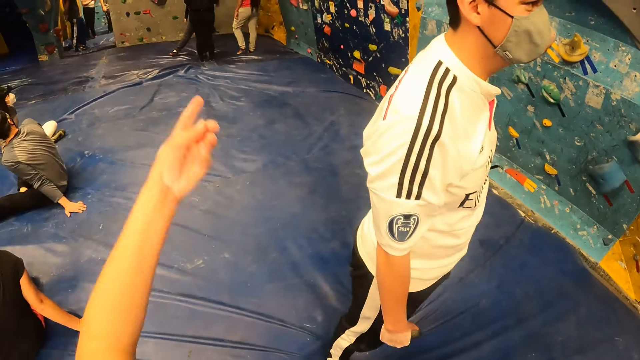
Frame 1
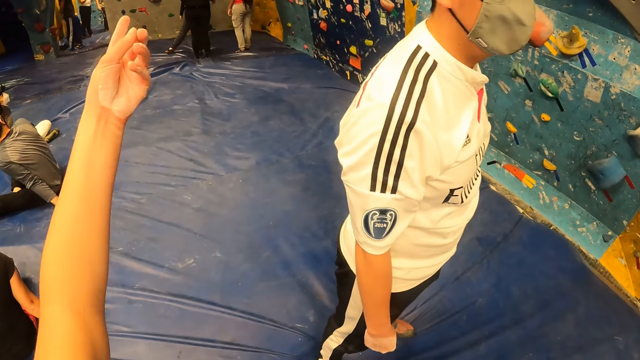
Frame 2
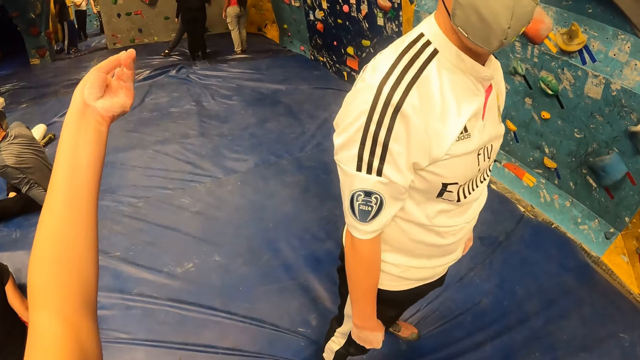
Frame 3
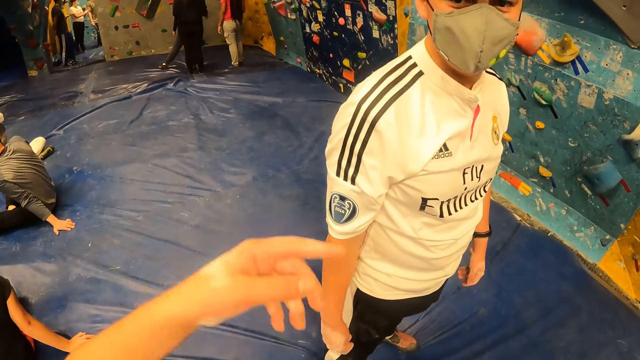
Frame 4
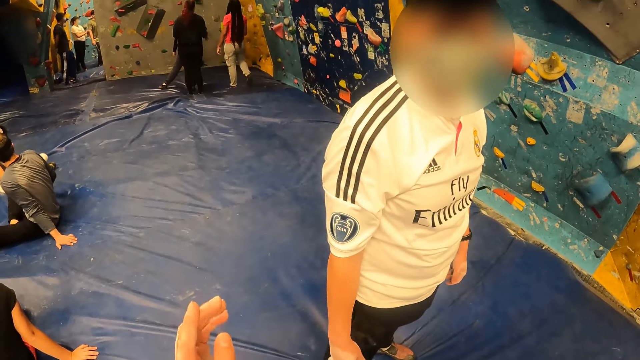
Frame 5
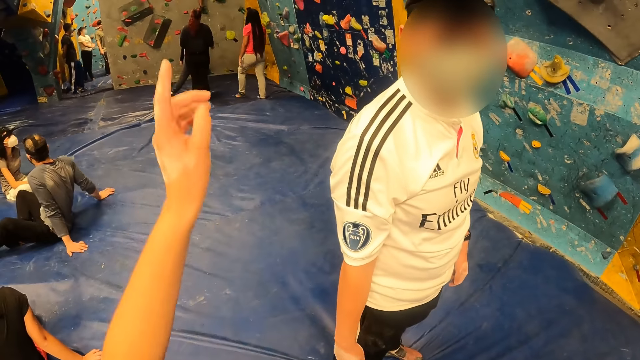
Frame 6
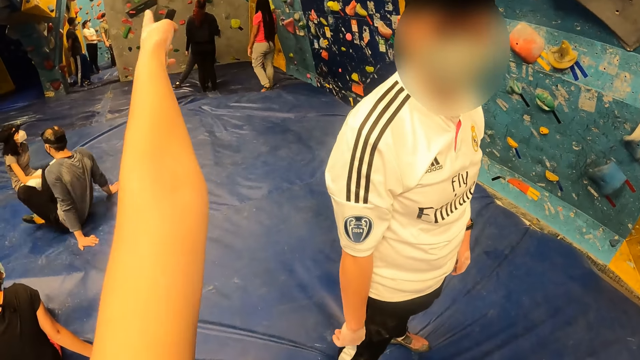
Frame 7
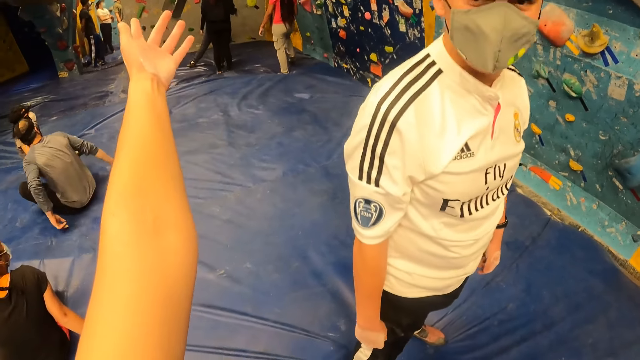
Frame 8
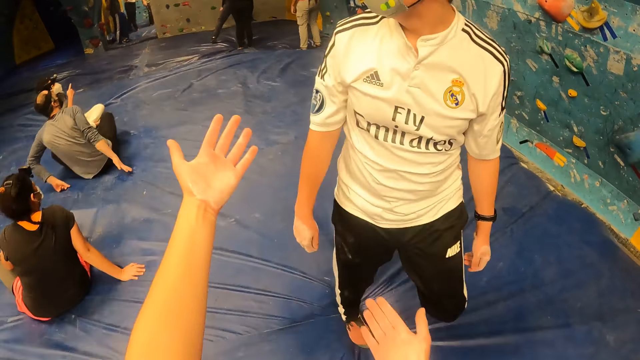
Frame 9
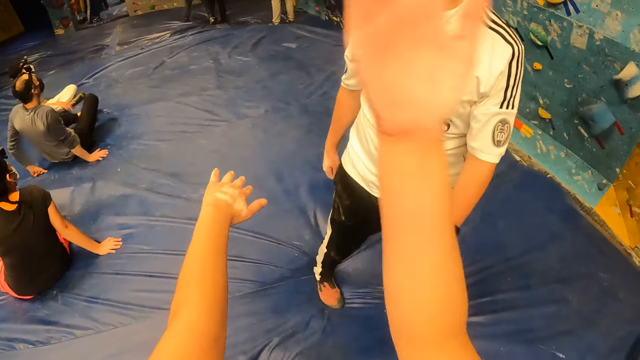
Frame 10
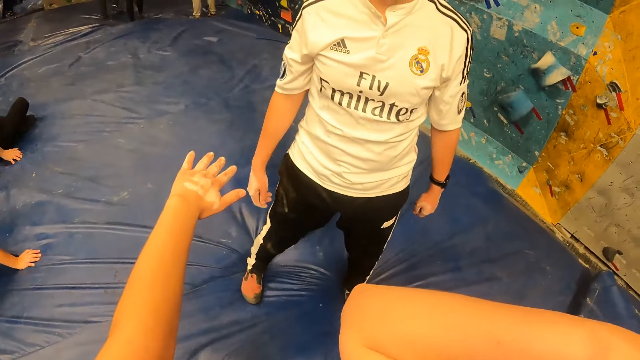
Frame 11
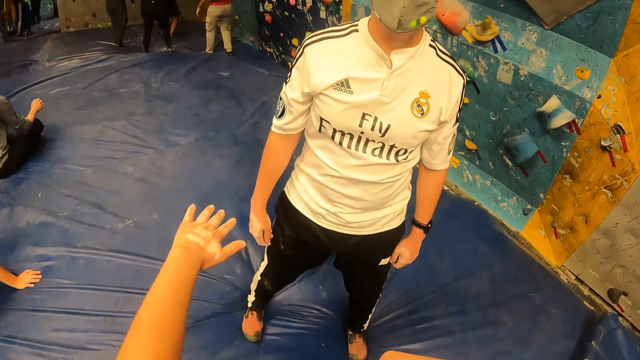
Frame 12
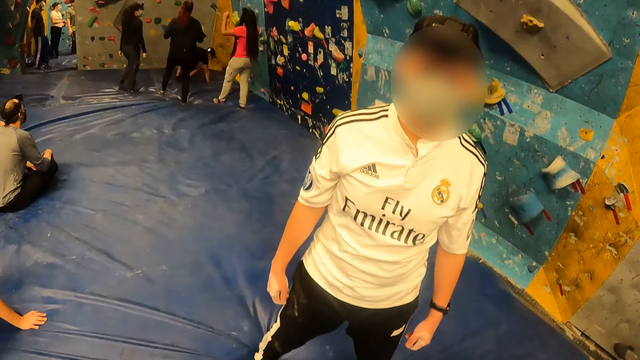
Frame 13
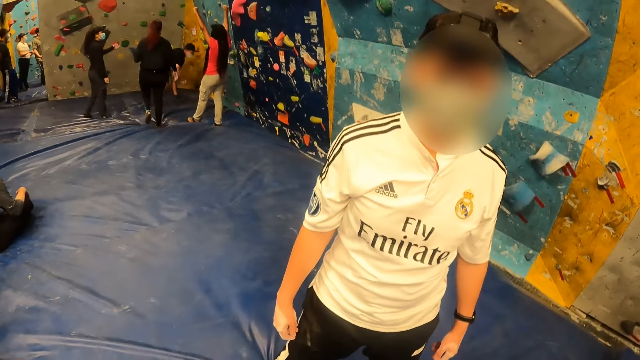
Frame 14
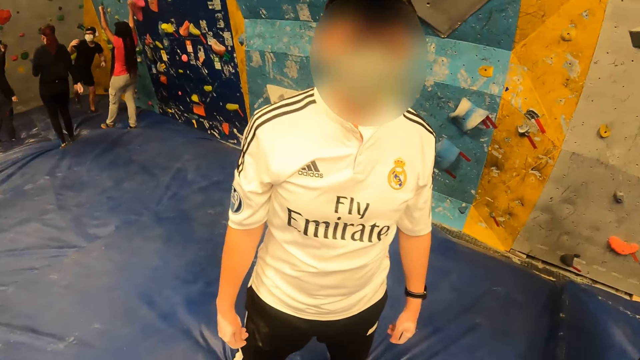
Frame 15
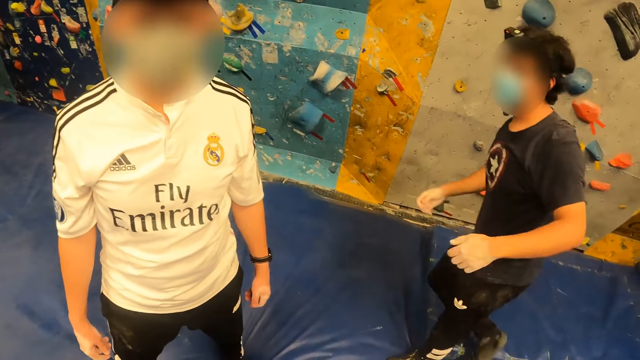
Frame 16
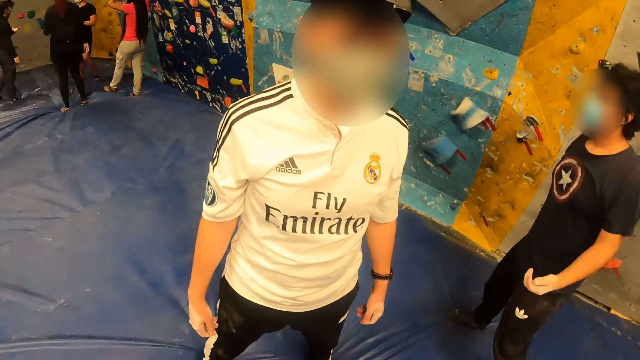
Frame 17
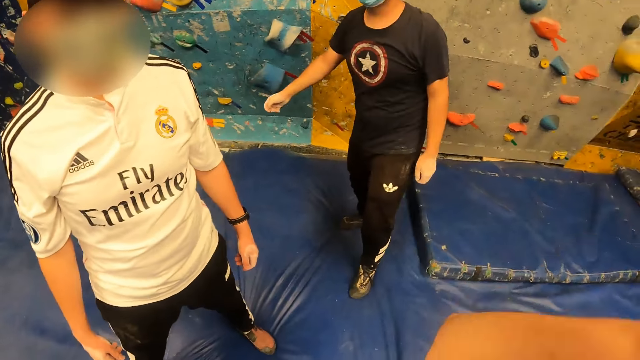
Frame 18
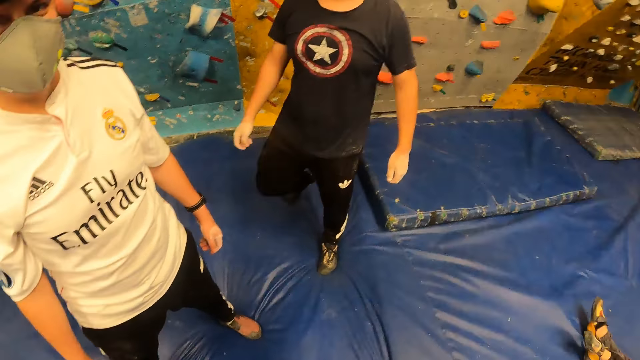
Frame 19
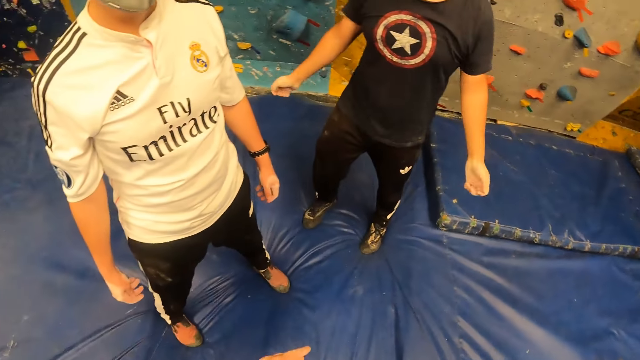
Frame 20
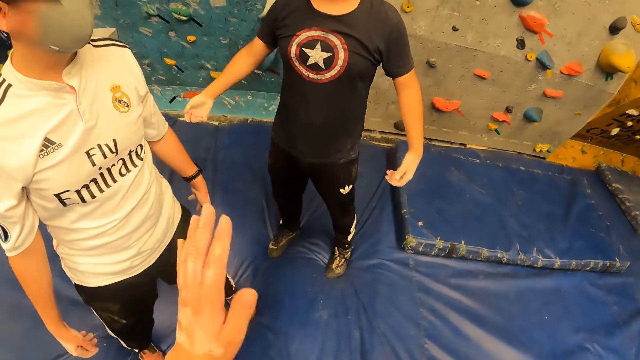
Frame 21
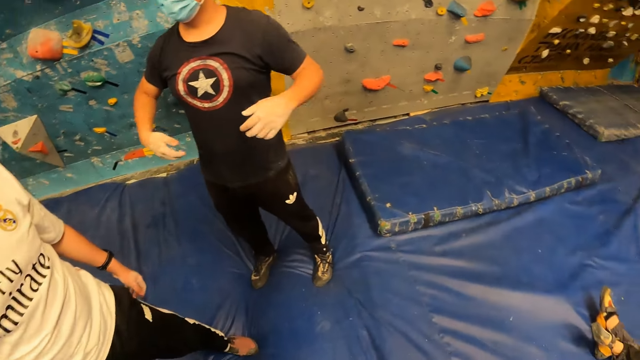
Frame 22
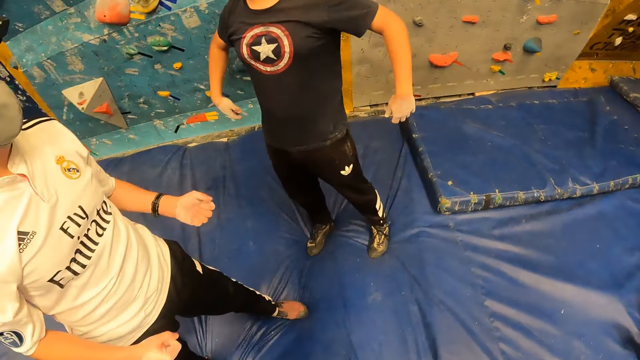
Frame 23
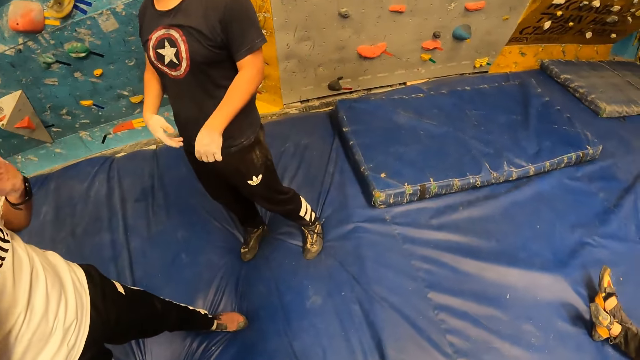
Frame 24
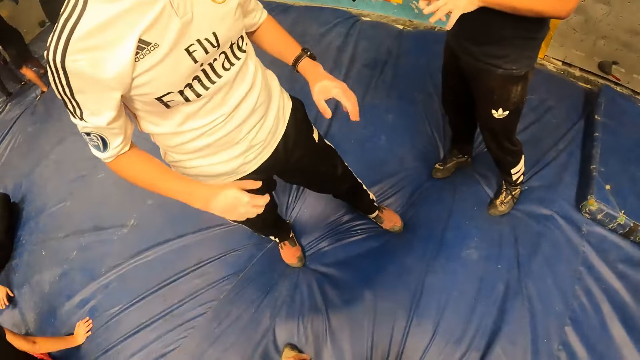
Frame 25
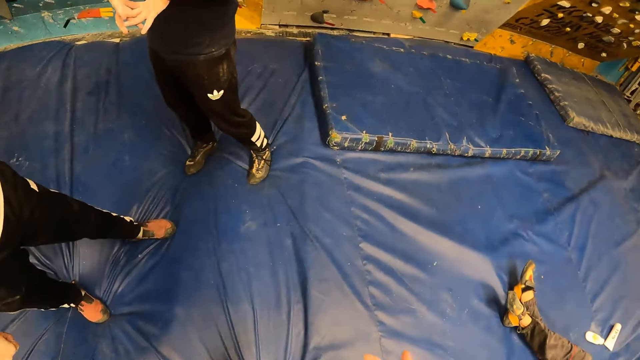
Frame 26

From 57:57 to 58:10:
The camera wearer points her left hand across the hall at a group of people. She interacts with a man. She gestures with her left hand. She gestures with both hands. Another man walks on the cushion. Another man stretches his hands.

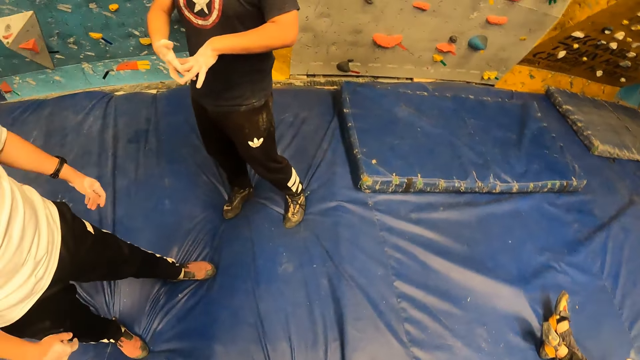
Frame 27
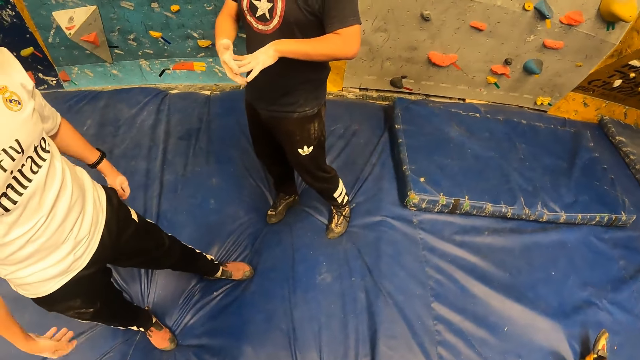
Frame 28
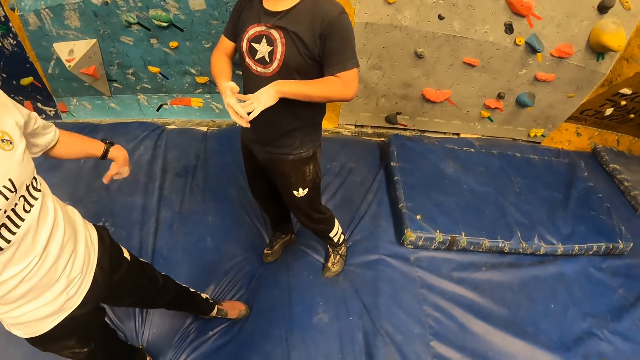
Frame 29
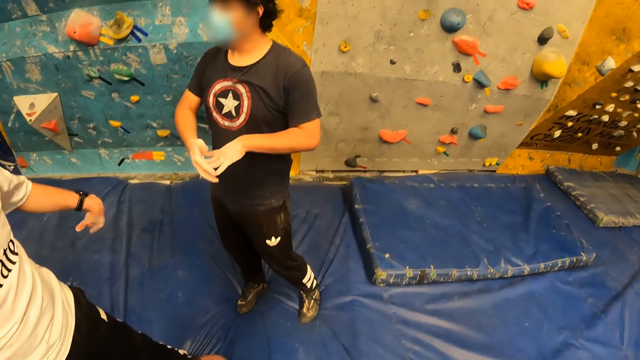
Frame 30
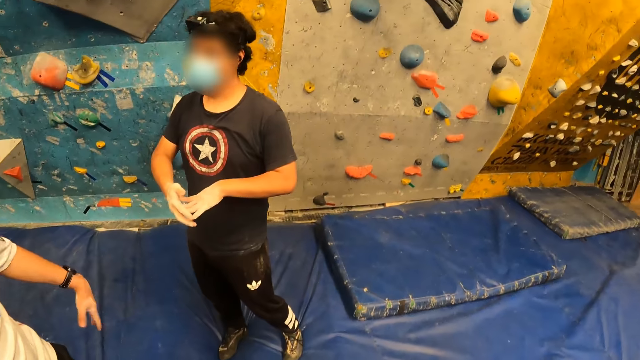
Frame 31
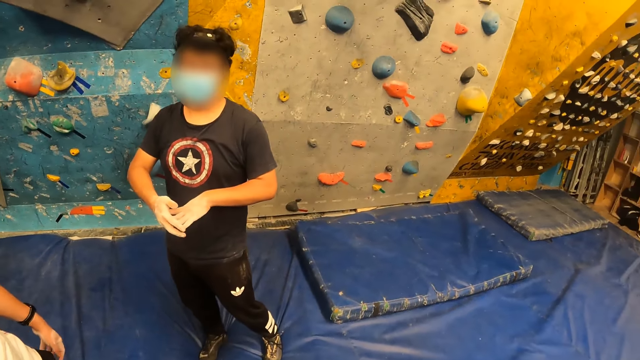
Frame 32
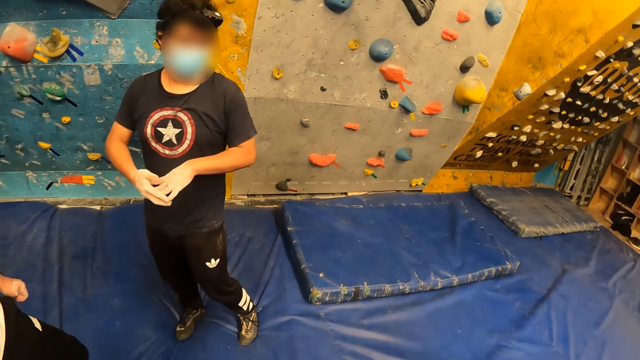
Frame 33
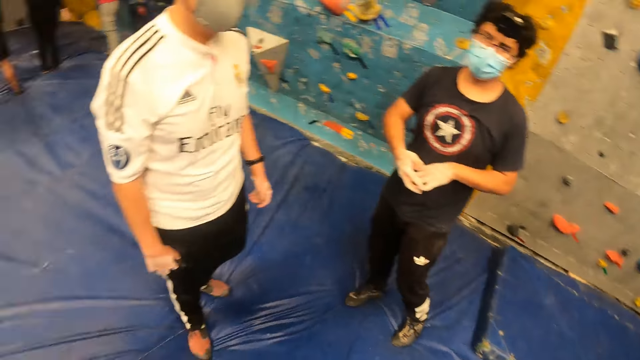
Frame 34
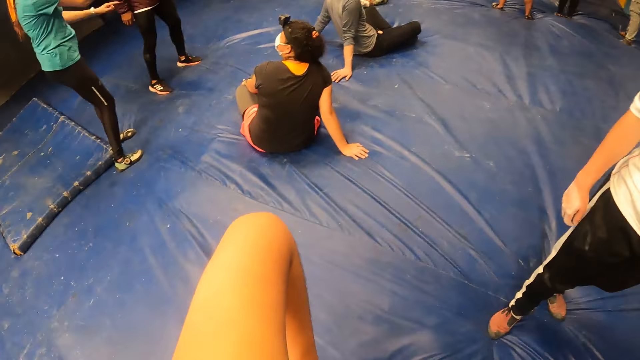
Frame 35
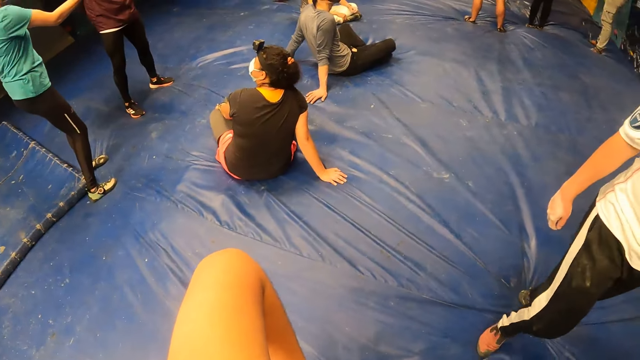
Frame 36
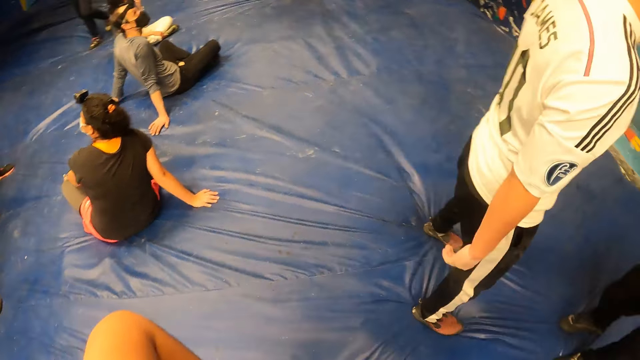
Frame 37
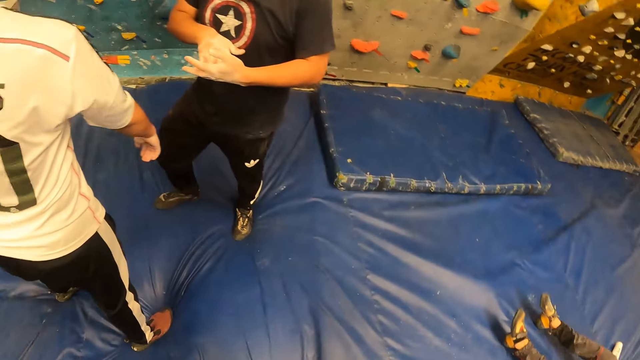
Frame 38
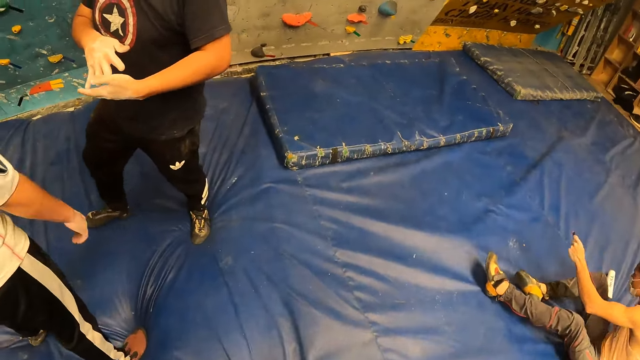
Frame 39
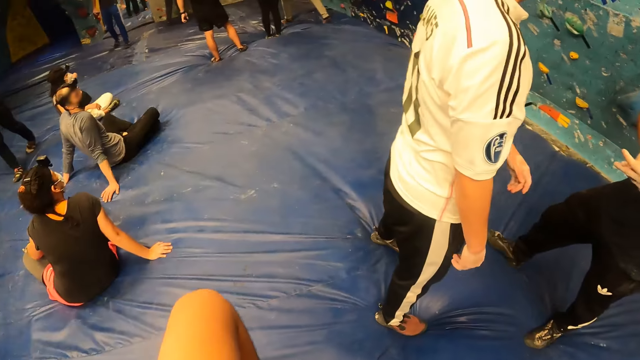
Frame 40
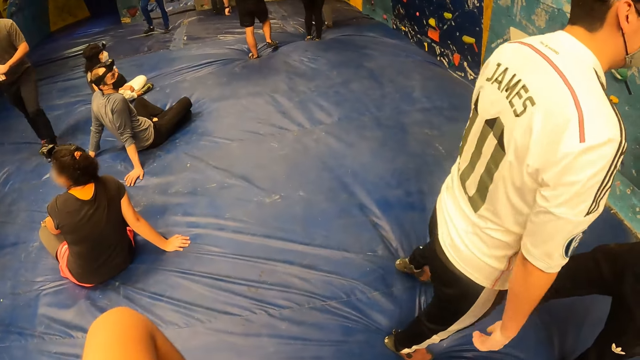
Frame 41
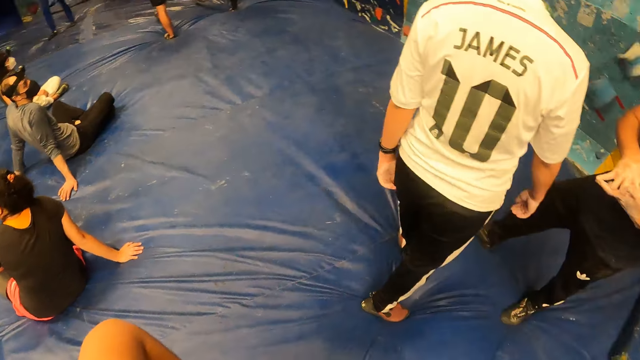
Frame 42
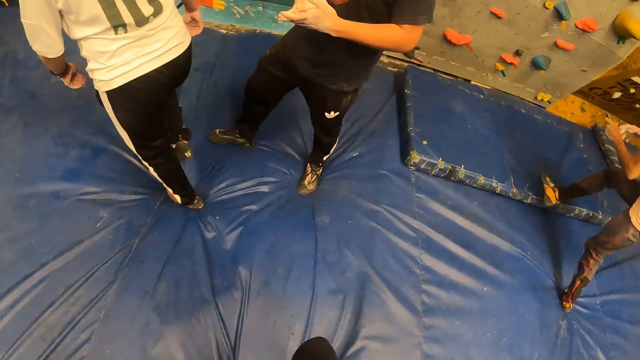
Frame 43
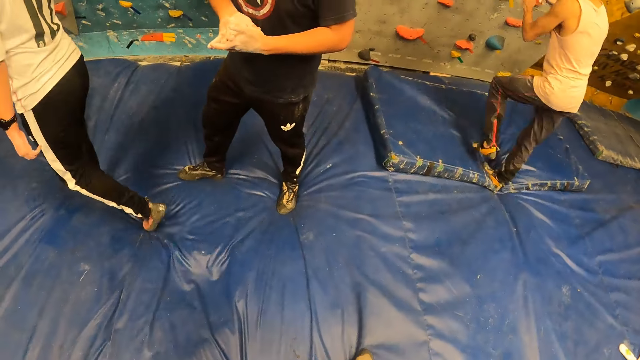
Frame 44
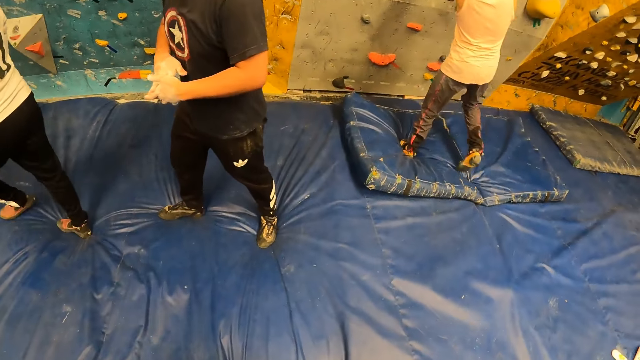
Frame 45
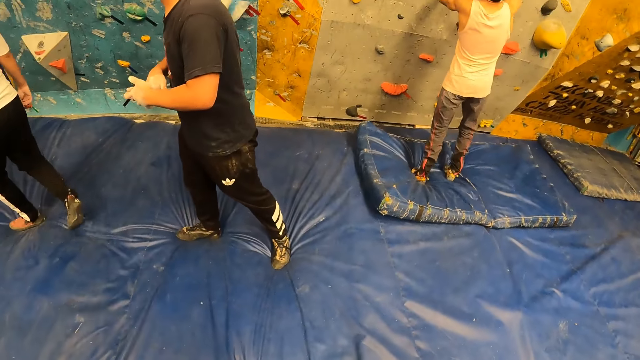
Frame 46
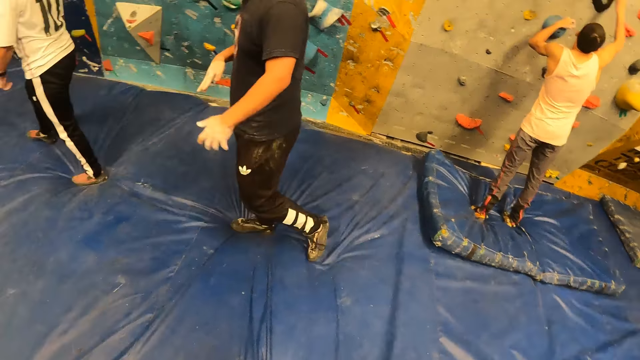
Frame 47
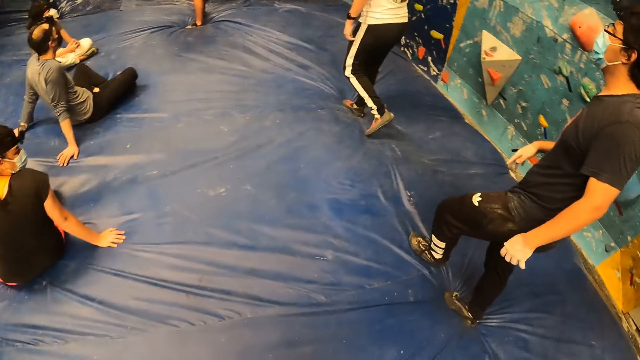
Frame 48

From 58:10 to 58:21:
A man flaps both hands. Another man stretches his fingers. A woman gestures with her right hand. Another man walks towards the bouldering wall from the room.
